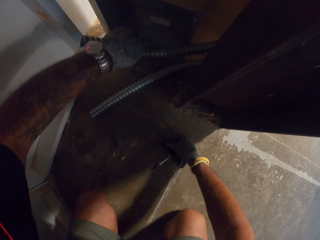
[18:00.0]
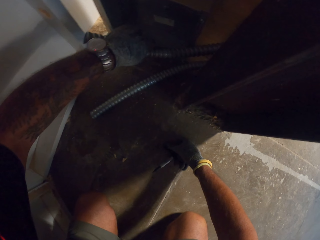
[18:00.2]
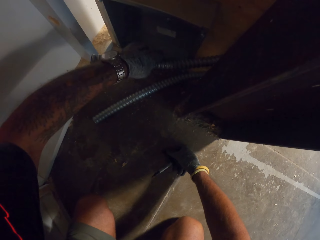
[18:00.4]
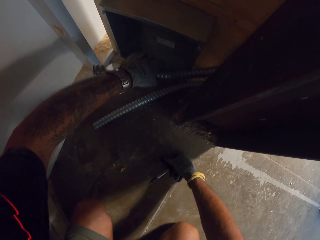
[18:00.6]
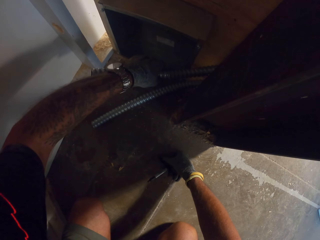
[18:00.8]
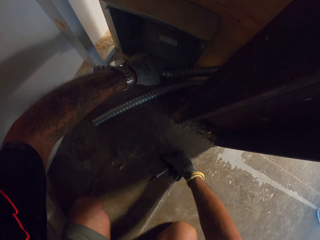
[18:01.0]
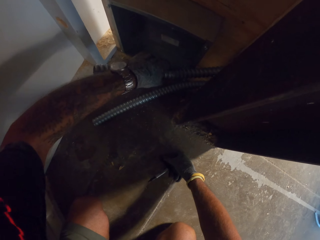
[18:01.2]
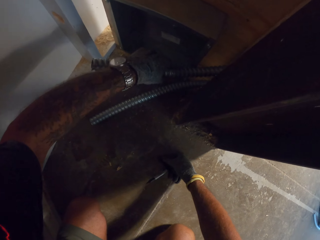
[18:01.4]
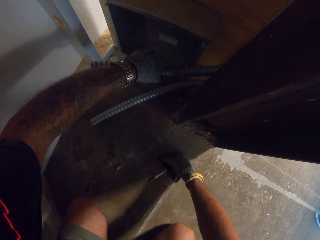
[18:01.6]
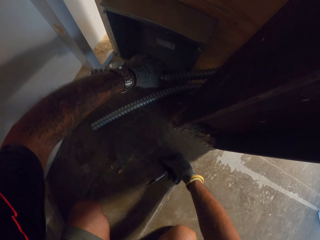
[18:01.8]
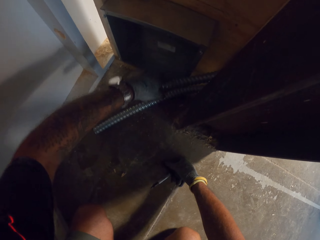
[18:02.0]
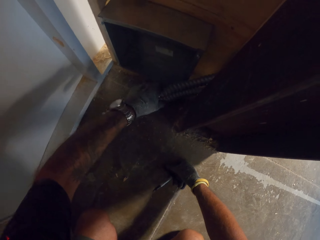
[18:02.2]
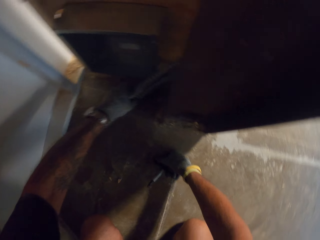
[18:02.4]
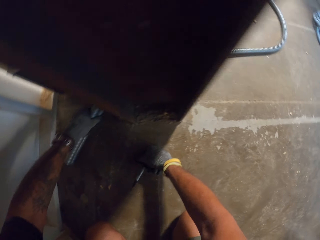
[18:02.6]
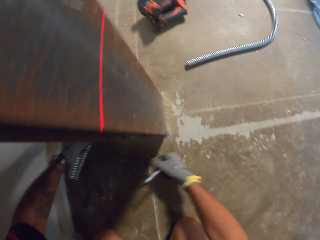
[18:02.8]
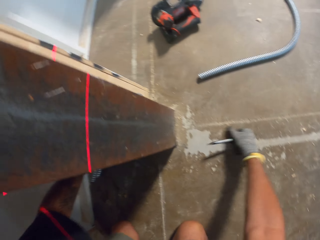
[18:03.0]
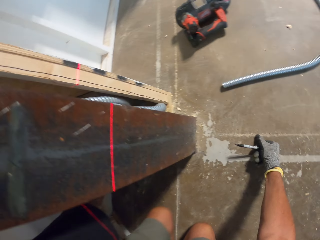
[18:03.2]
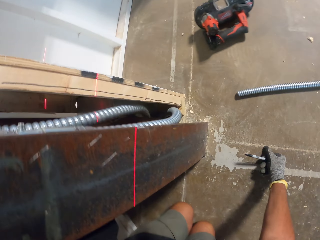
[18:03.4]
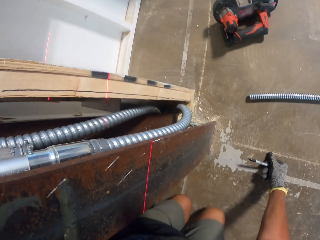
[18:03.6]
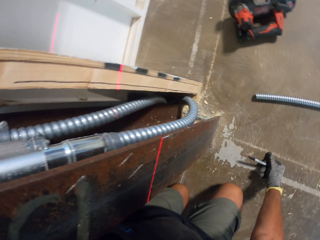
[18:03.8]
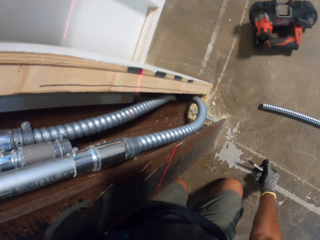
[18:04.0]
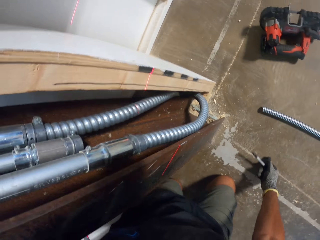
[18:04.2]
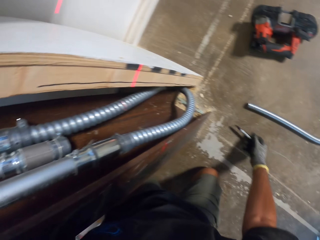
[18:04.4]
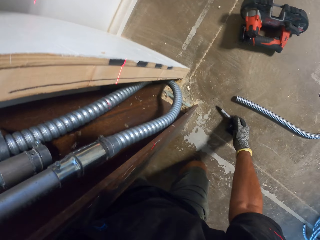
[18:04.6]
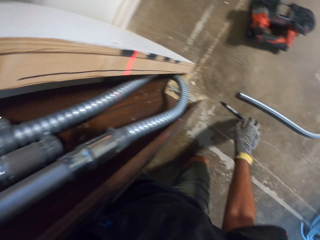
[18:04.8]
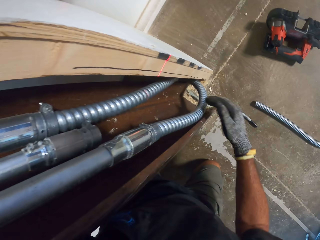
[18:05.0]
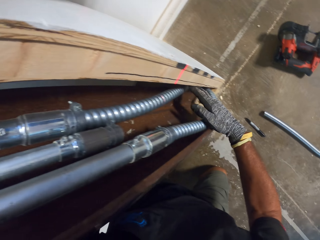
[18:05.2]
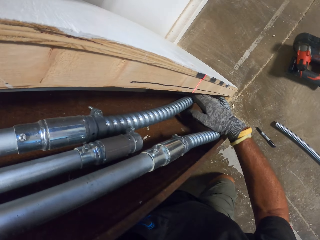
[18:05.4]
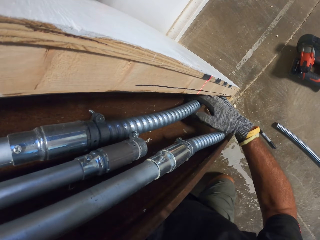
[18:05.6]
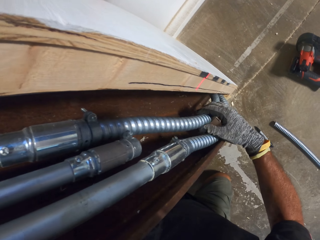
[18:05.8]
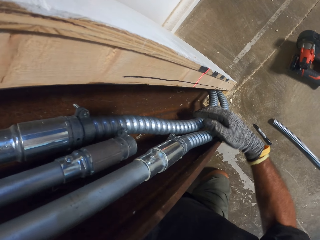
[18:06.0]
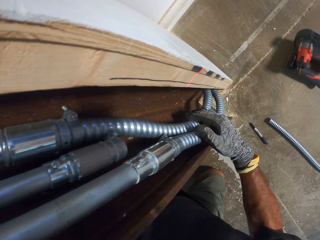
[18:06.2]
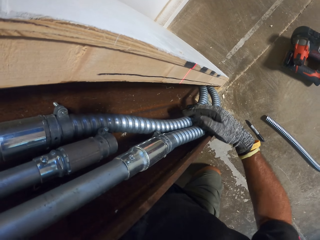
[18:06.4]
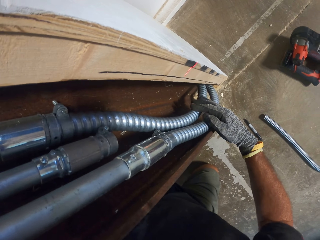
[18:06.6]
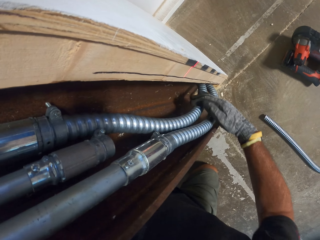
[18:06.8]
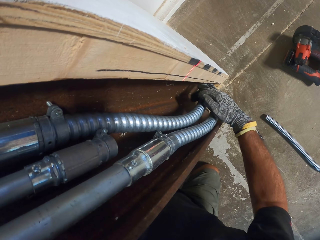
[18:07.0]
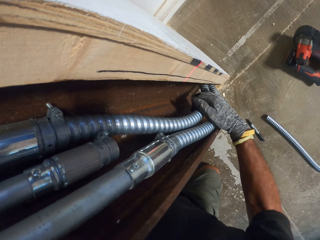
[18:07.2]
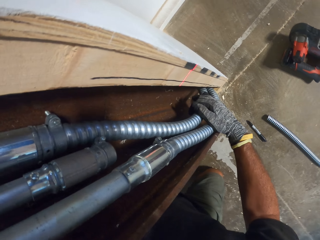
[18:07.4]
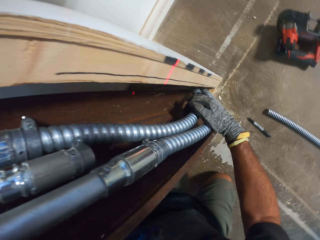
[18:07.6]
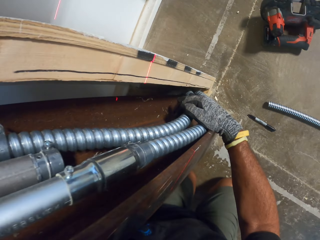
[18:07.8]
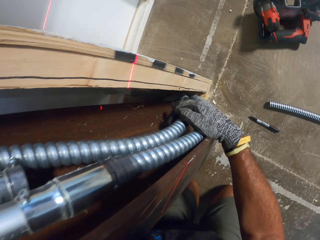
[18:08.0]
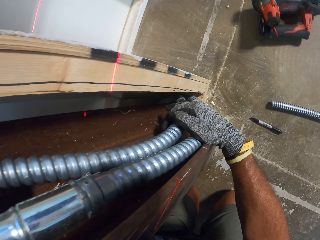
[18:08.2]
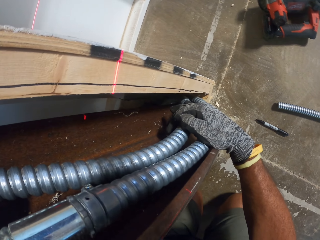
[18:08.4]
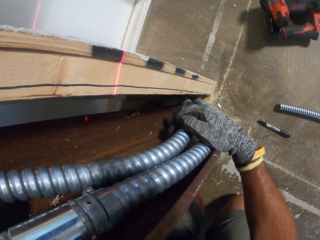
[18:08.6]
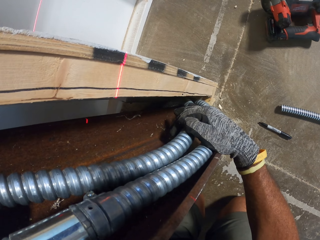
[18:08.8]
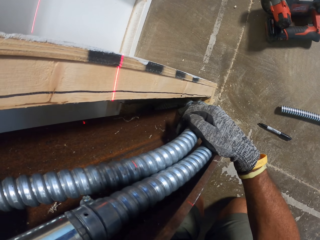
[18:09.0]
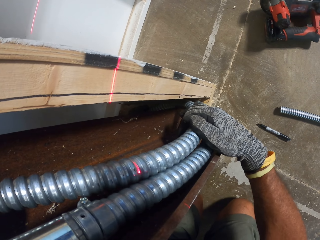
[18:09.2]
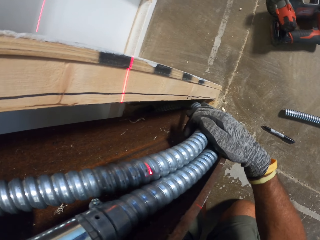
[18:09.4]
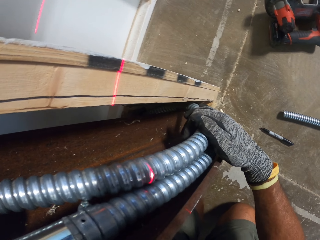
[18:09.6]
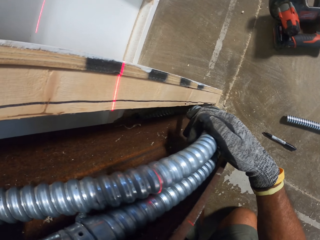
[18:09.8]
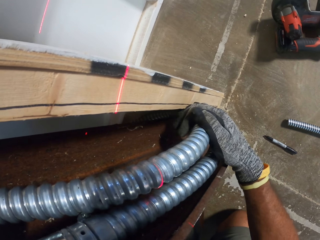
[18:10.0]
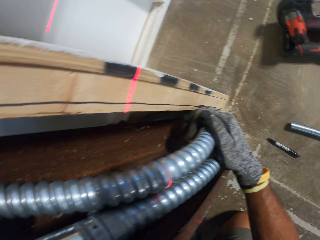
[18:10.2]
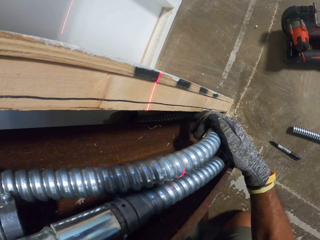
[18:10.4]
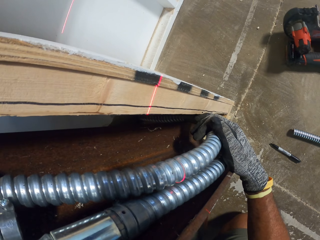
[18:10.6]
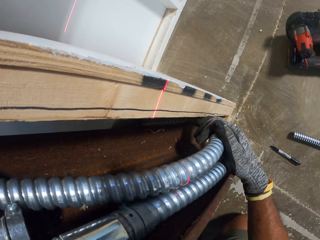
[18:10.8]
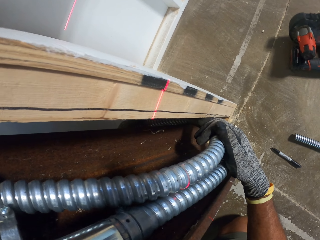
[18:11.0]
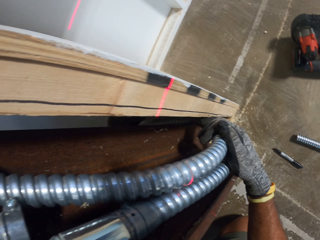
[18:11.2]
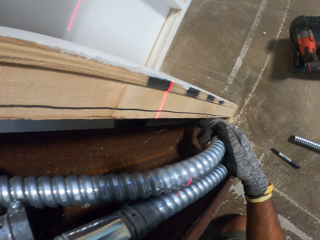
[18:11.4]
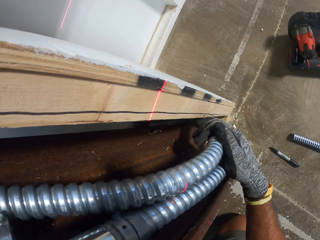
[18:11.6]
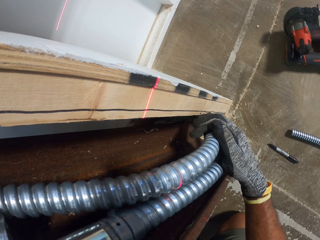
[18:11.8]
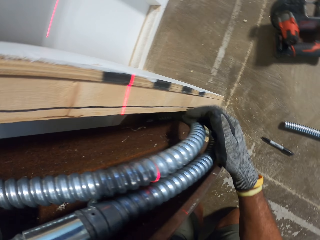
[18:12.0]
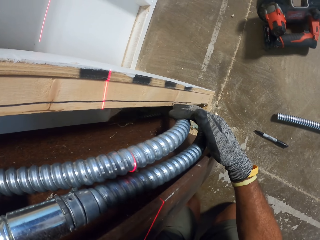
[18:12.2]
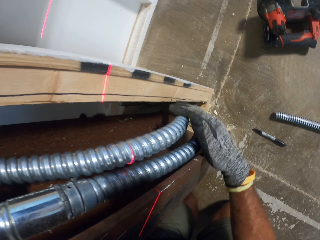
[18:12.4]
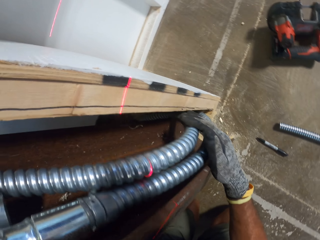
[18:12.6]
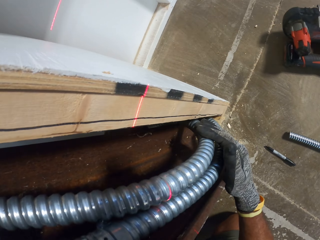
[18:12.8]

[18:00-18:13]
The camera wearer puts the pen on the floor. They hold the pipe. They fix the pipe on the wall.

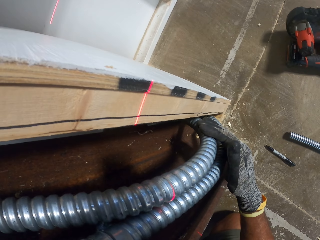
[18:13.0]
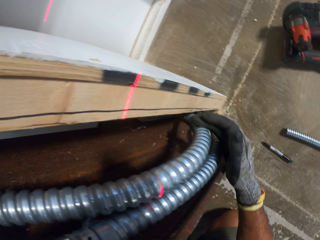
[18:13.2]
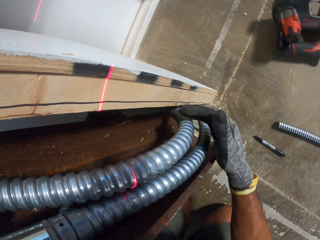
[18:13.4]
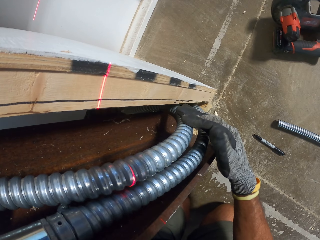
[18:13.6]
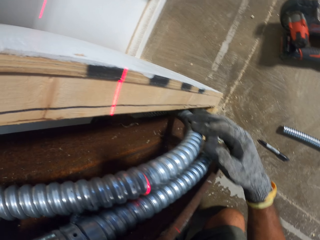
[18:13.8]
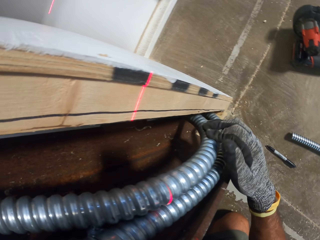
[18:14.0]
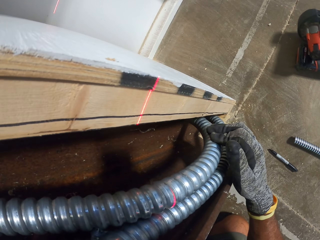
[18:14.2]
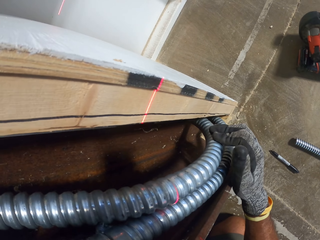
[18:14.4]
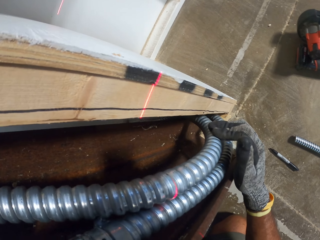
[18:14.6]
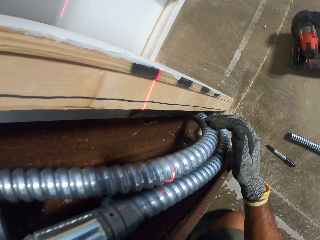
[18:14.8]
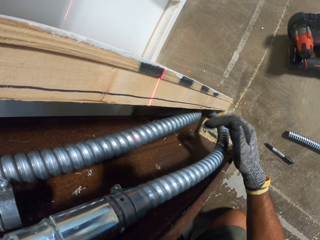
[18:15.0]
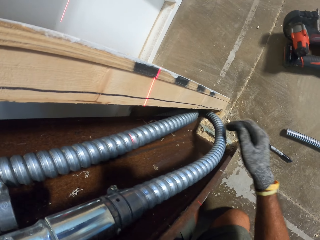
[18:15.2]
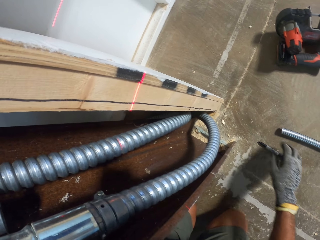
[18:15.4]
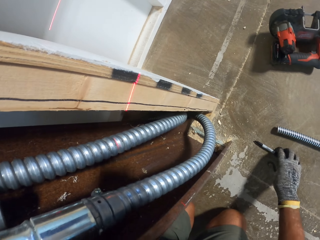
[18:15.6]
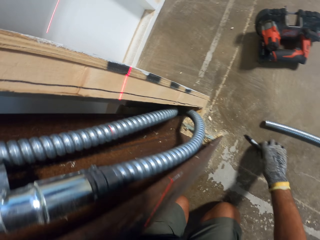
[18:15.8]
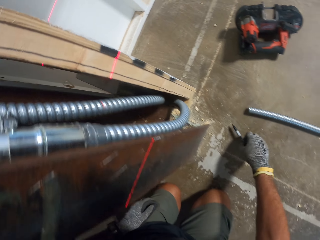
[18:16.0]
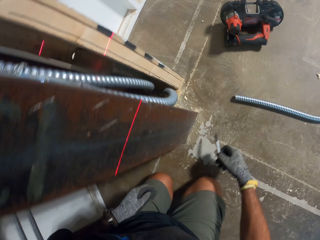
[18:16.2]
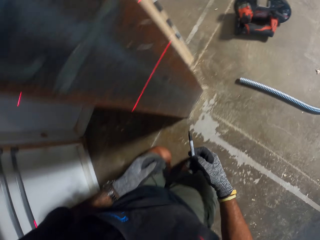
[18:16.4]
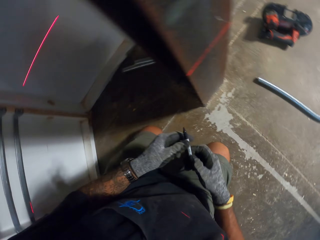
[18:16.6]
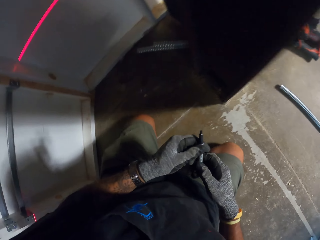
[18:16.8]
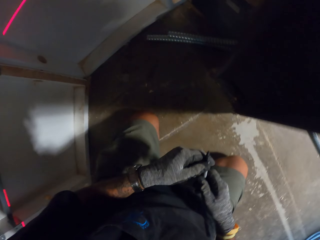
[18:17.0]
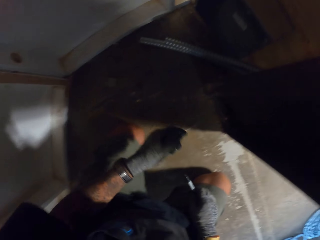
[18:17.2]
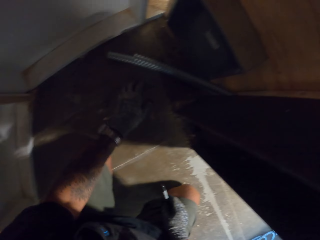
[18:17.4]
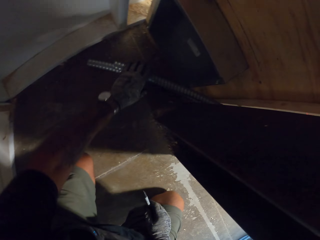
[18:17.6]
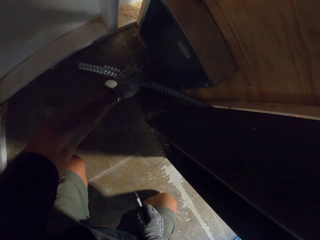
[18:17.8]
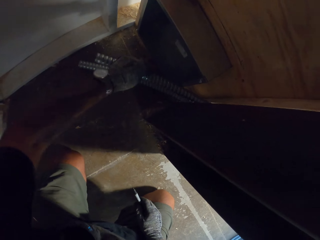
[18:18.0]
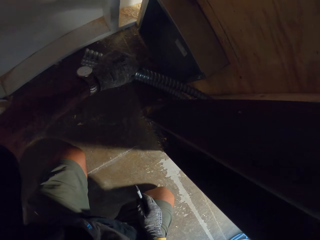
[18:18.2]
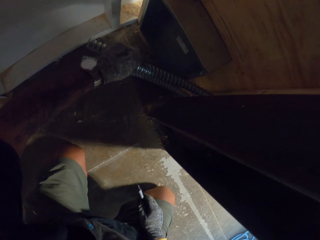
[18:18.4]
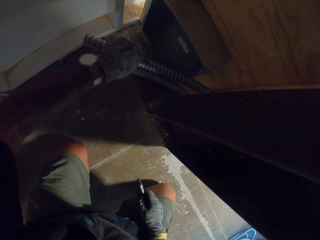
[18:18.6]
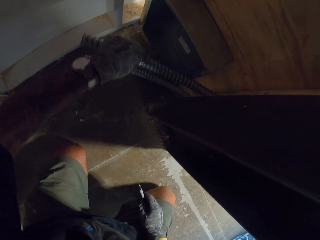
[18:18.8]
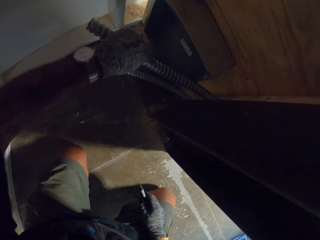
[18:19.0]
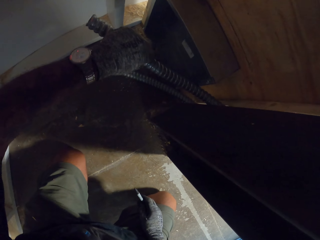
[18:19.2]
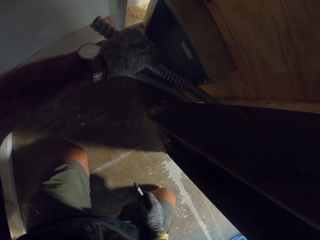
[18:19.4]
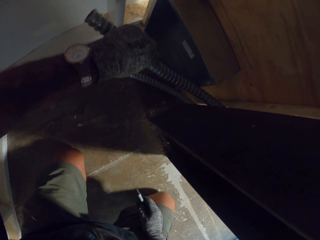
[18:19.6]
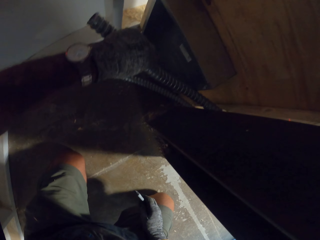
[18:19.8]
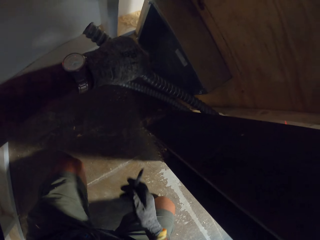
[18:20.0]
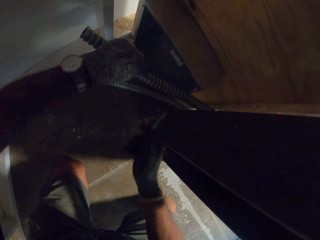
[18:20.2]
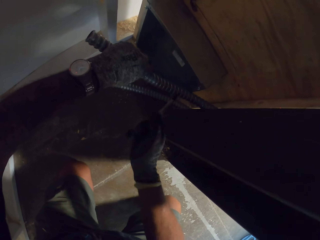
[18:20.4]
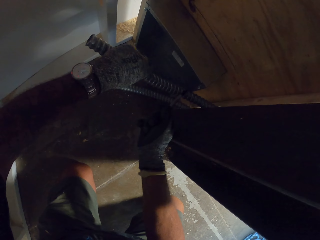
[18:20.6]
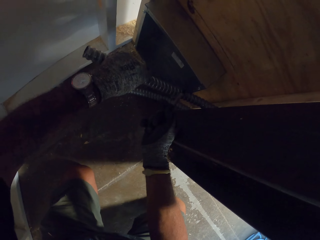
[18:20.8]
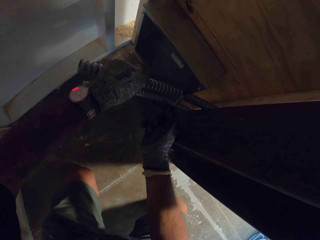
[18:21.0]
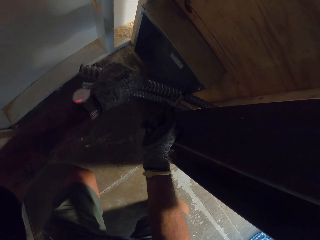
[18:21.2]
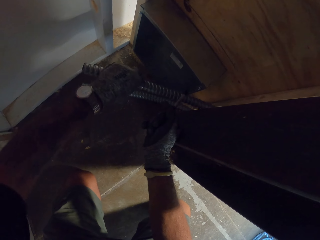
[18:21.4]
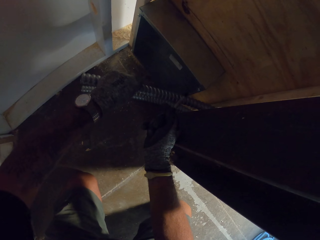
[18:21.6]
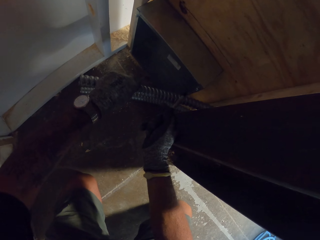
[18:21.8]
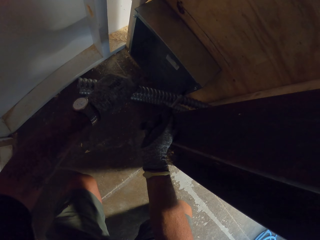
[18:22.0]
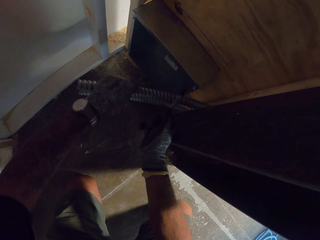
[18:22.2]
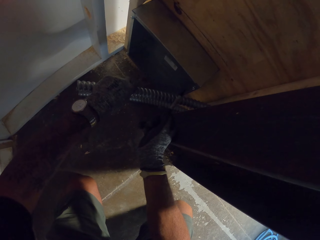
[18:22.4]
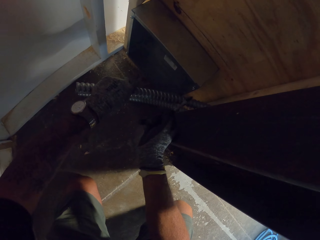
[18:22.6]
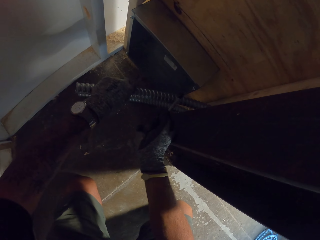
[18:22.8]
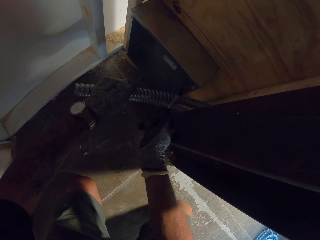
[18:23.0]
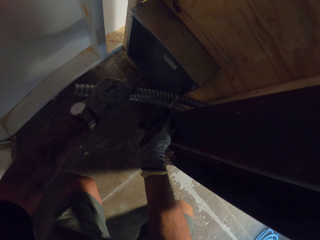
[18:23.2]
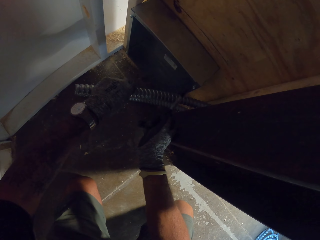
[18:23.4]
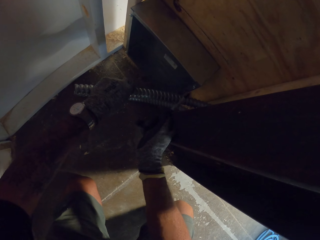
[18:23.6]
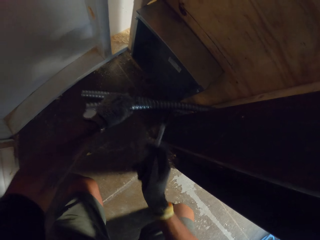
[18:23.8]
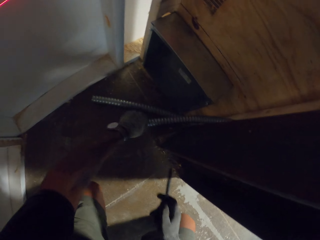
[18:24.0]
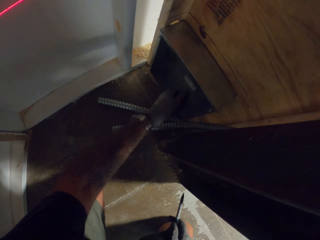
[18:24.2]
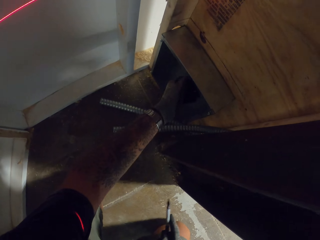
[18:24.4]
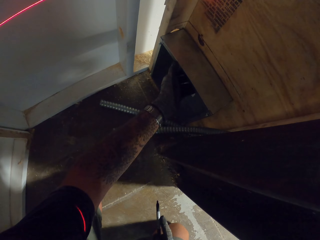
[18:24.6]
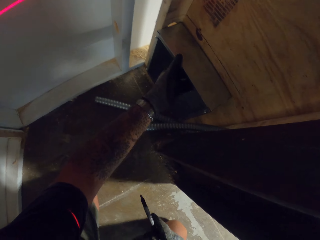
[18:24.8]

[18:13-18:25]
The camera wearer picks up the mark pen. They hold the pipe. They pull the pipe from the wall. They mark the box with the pen.
